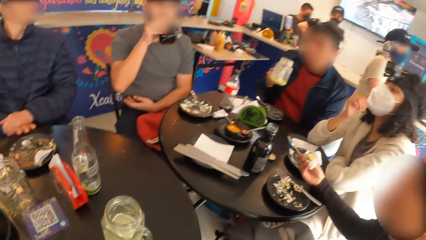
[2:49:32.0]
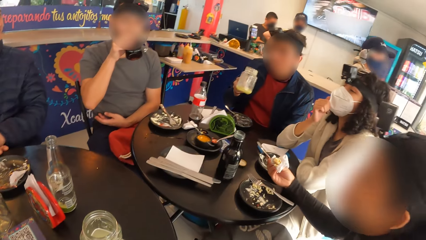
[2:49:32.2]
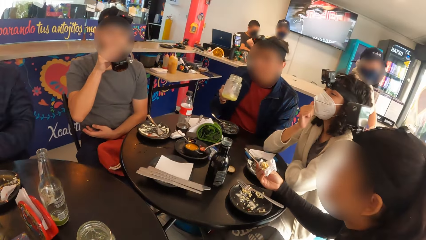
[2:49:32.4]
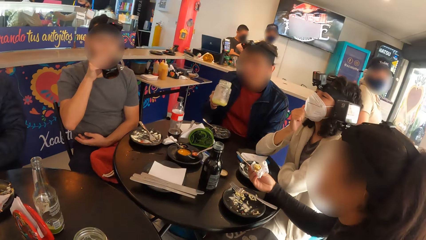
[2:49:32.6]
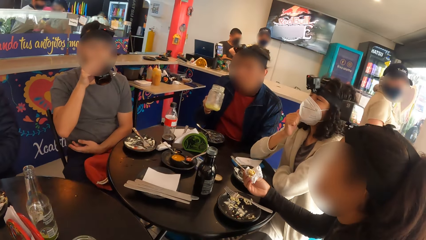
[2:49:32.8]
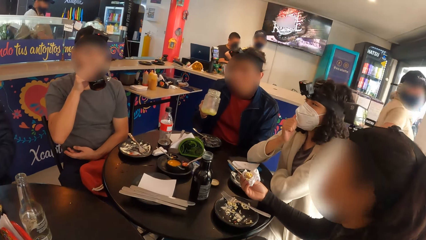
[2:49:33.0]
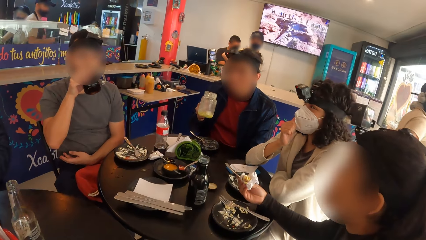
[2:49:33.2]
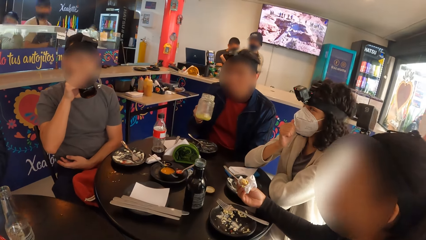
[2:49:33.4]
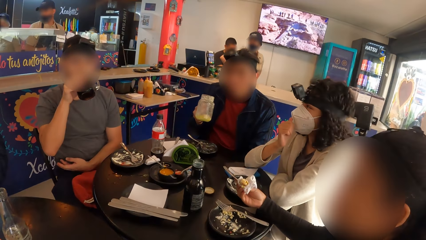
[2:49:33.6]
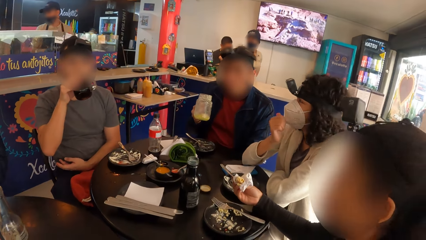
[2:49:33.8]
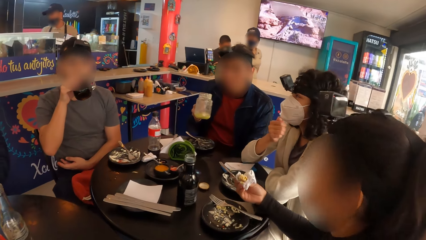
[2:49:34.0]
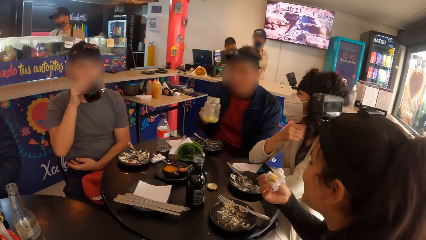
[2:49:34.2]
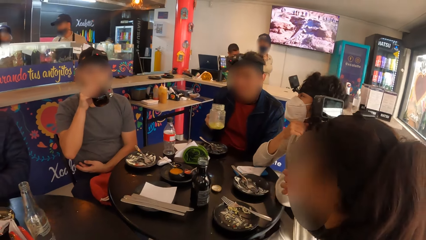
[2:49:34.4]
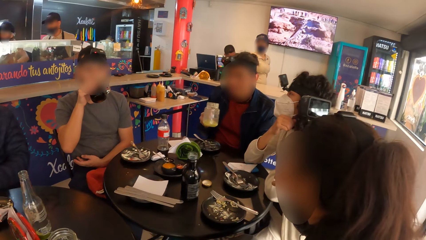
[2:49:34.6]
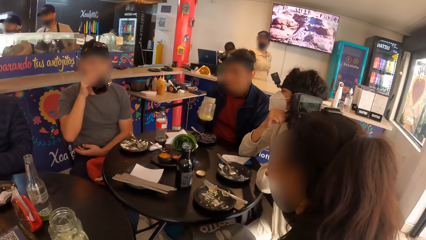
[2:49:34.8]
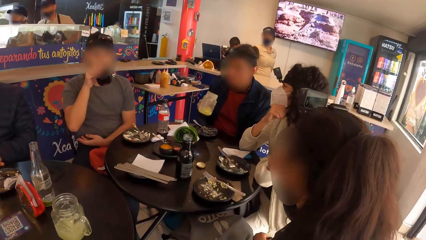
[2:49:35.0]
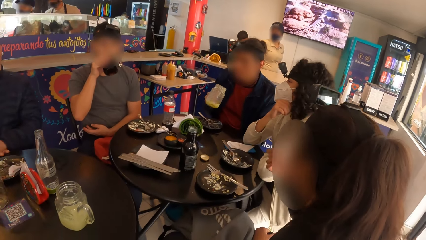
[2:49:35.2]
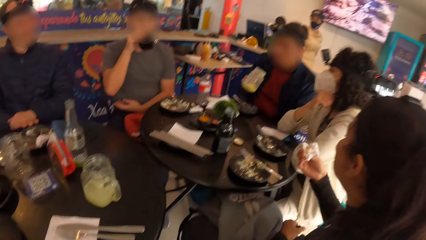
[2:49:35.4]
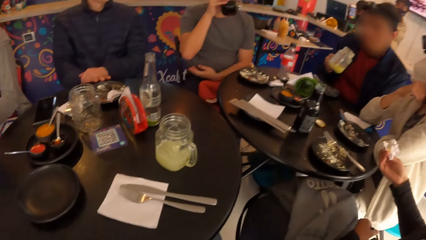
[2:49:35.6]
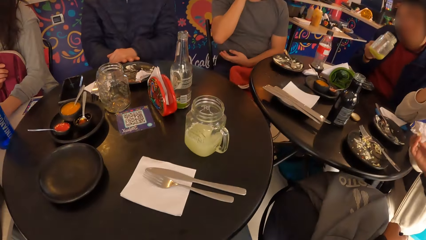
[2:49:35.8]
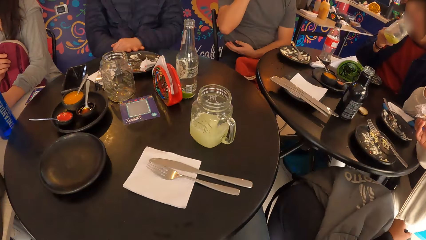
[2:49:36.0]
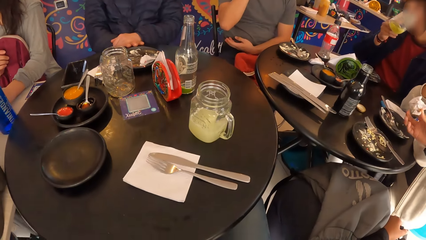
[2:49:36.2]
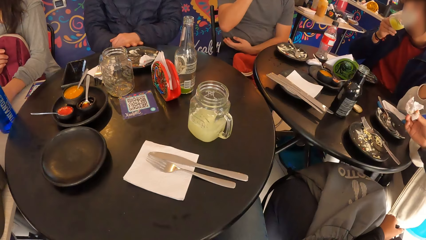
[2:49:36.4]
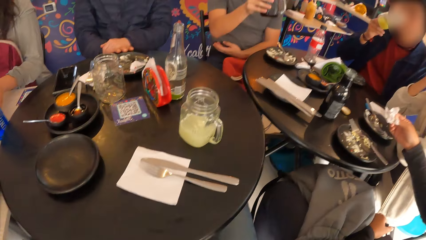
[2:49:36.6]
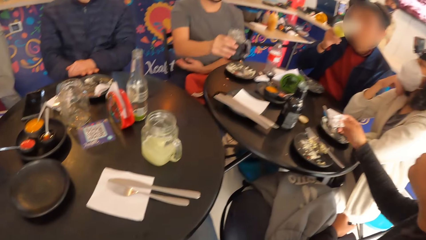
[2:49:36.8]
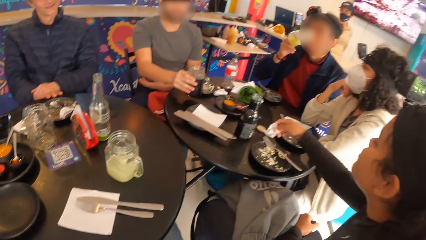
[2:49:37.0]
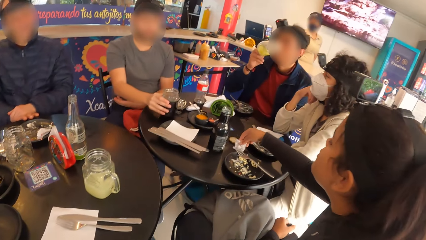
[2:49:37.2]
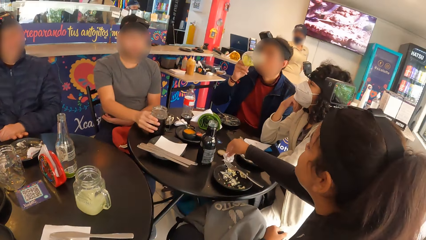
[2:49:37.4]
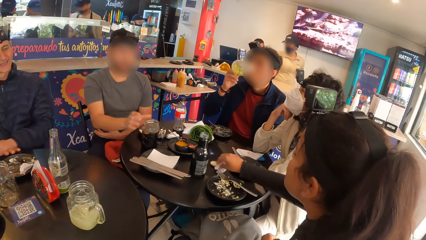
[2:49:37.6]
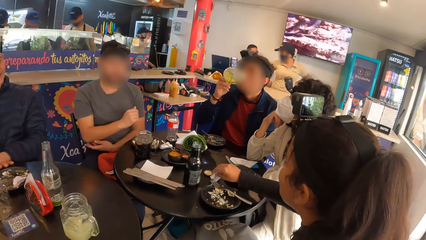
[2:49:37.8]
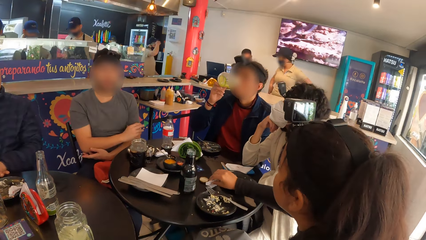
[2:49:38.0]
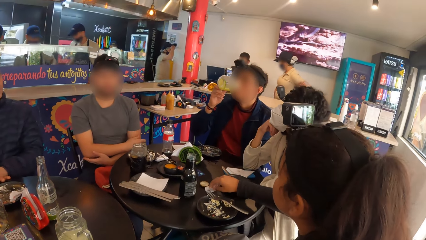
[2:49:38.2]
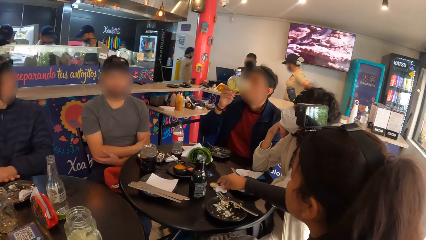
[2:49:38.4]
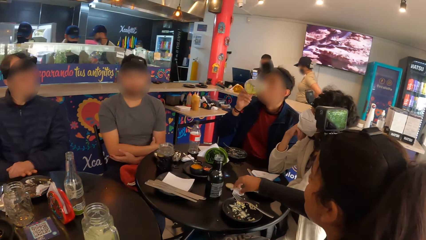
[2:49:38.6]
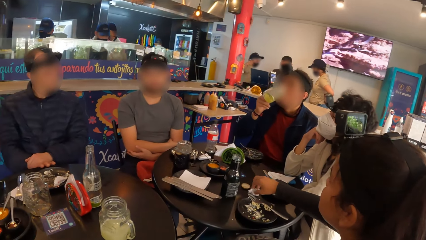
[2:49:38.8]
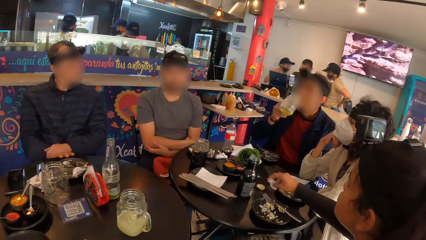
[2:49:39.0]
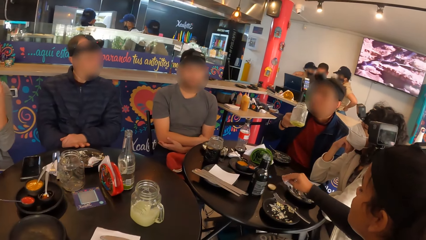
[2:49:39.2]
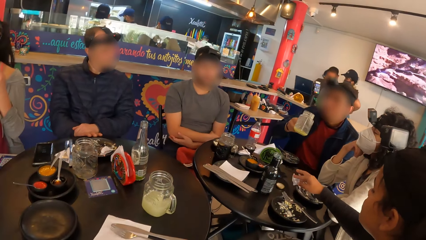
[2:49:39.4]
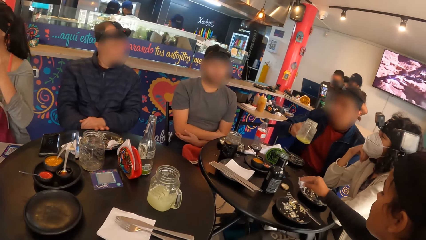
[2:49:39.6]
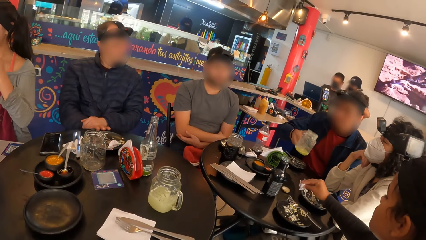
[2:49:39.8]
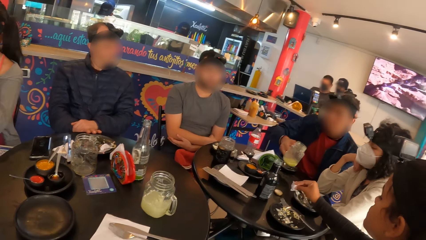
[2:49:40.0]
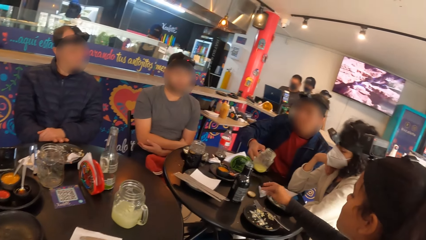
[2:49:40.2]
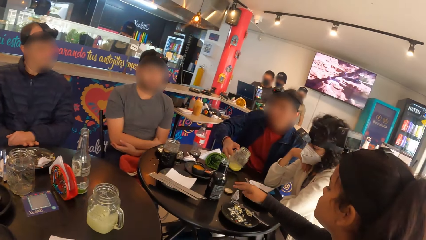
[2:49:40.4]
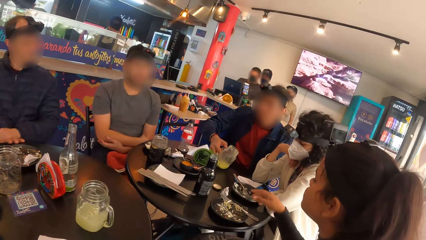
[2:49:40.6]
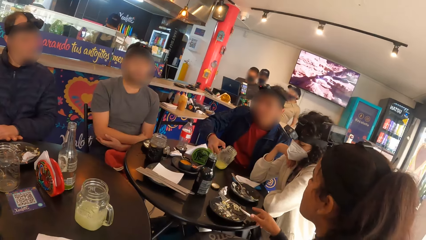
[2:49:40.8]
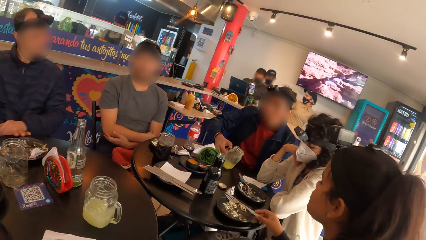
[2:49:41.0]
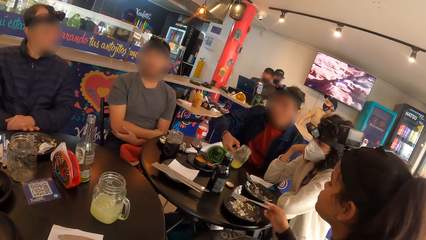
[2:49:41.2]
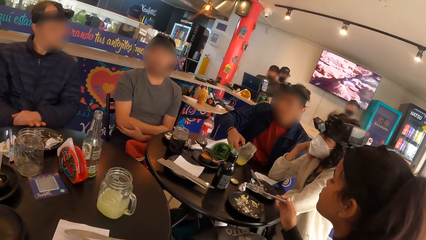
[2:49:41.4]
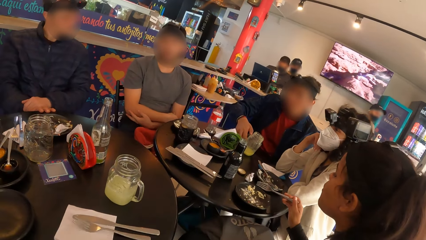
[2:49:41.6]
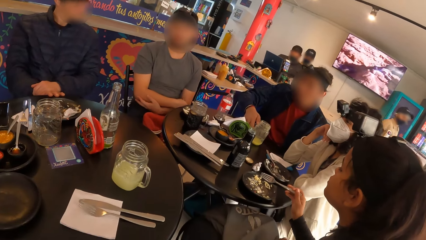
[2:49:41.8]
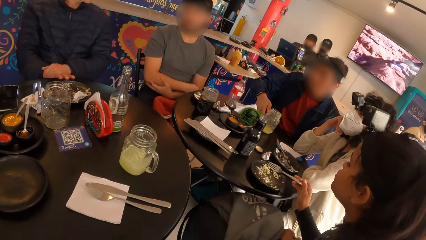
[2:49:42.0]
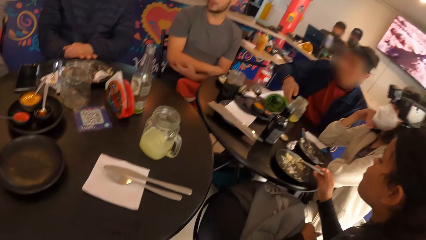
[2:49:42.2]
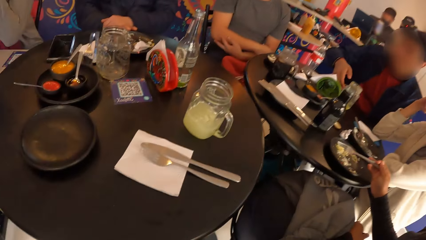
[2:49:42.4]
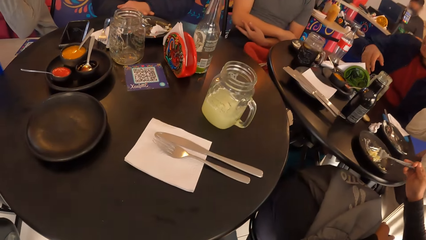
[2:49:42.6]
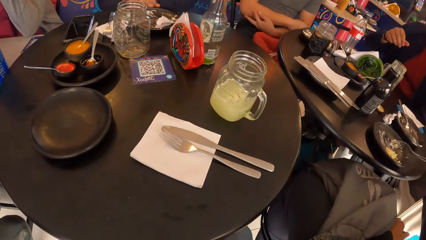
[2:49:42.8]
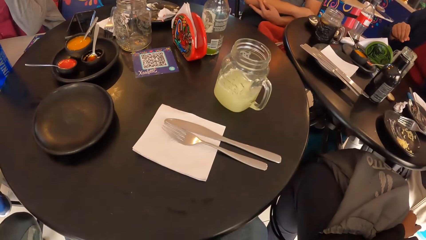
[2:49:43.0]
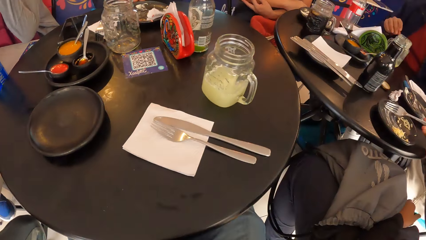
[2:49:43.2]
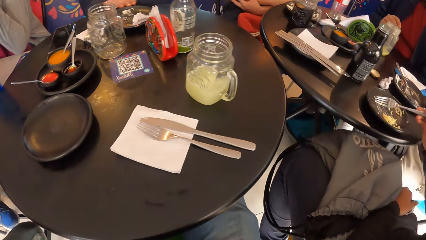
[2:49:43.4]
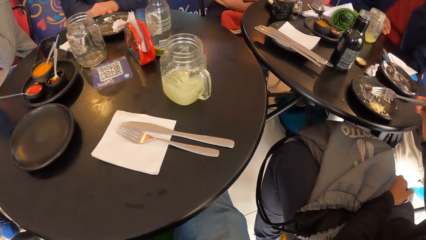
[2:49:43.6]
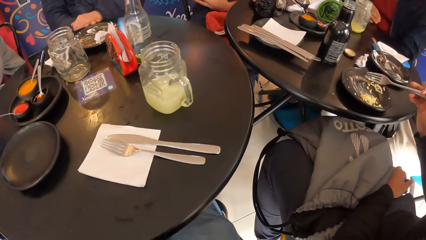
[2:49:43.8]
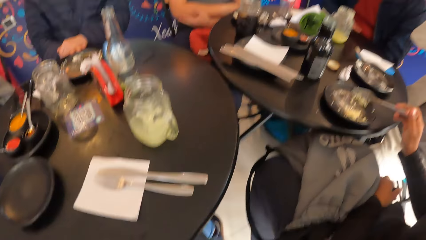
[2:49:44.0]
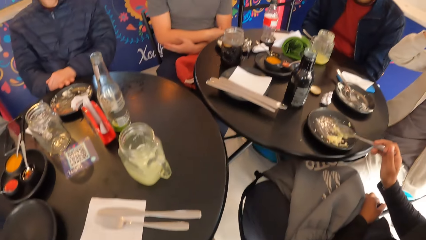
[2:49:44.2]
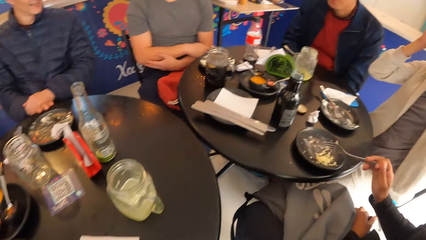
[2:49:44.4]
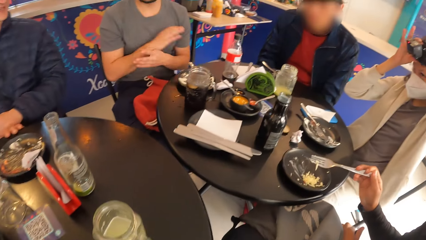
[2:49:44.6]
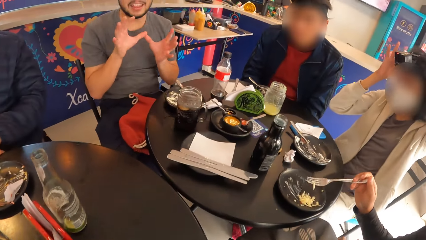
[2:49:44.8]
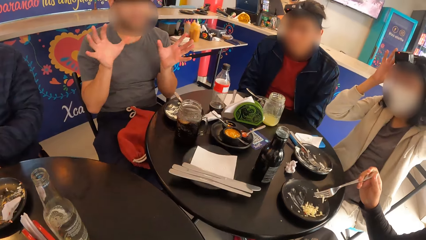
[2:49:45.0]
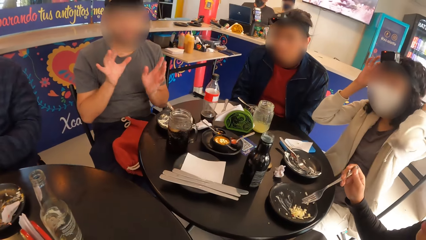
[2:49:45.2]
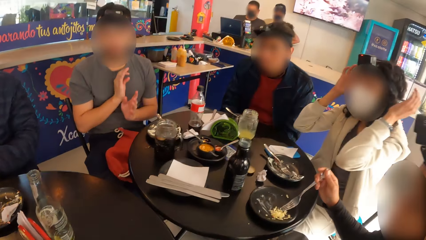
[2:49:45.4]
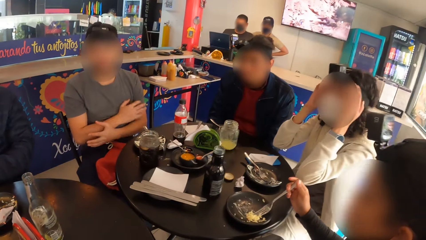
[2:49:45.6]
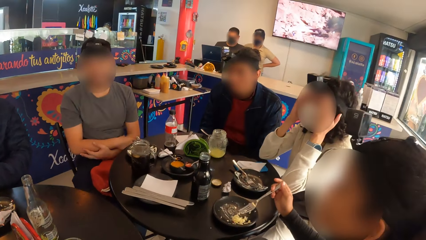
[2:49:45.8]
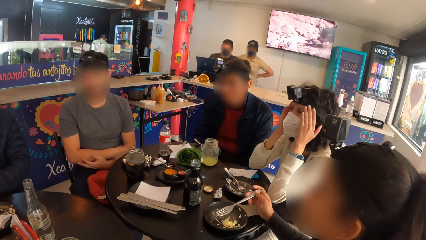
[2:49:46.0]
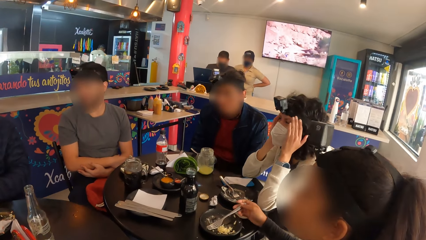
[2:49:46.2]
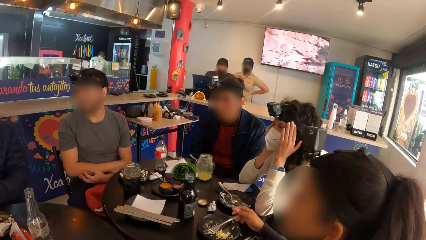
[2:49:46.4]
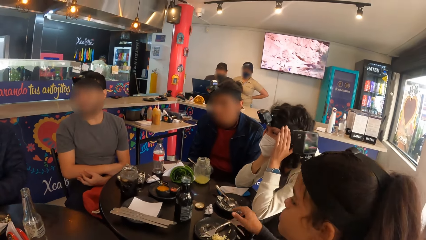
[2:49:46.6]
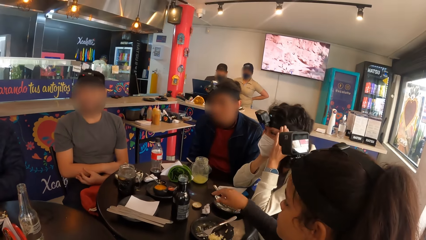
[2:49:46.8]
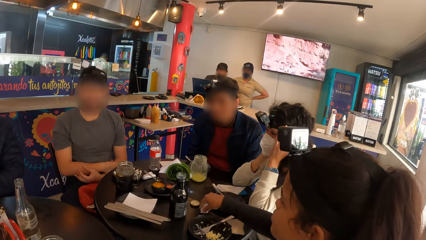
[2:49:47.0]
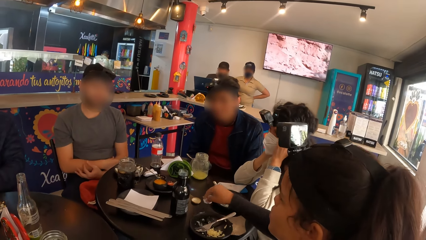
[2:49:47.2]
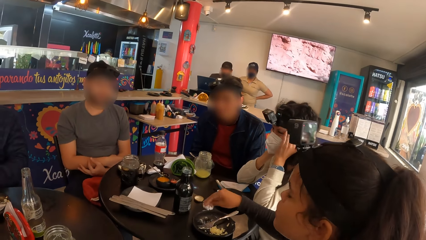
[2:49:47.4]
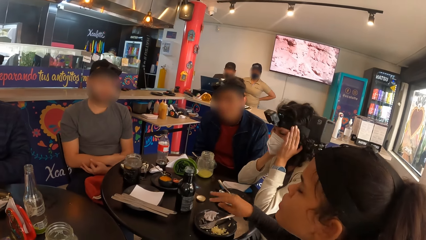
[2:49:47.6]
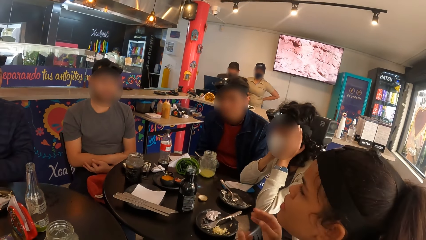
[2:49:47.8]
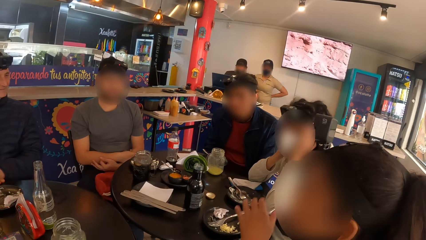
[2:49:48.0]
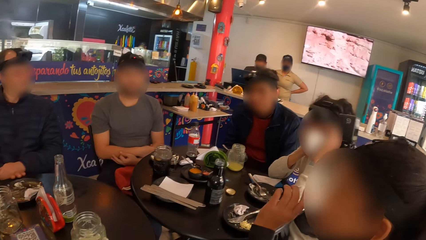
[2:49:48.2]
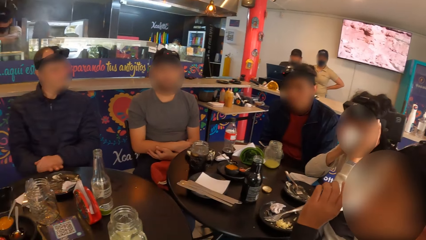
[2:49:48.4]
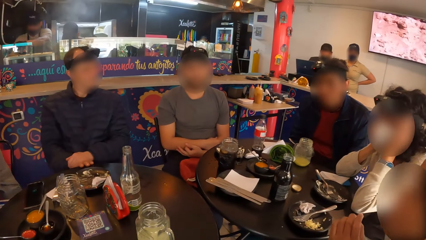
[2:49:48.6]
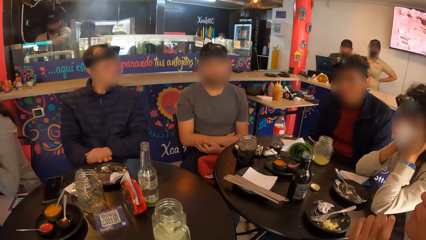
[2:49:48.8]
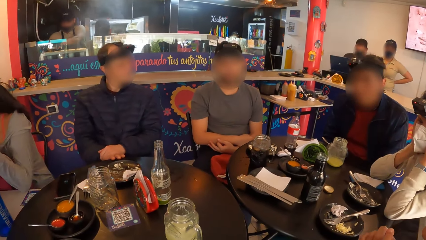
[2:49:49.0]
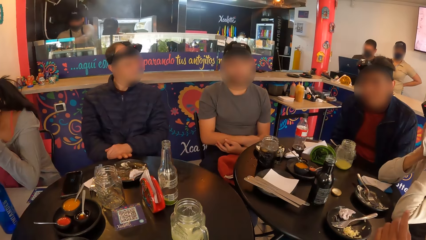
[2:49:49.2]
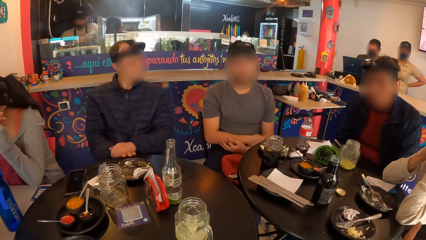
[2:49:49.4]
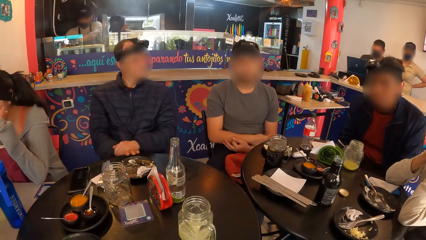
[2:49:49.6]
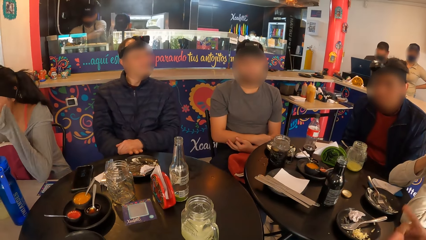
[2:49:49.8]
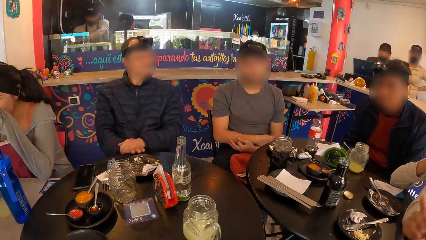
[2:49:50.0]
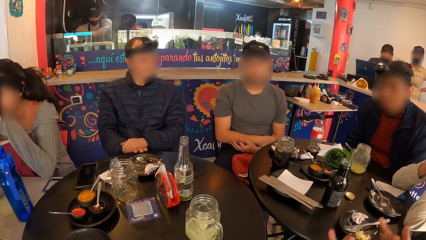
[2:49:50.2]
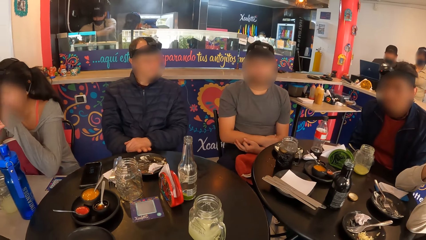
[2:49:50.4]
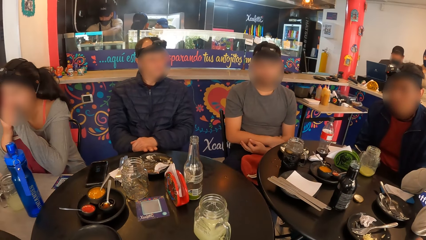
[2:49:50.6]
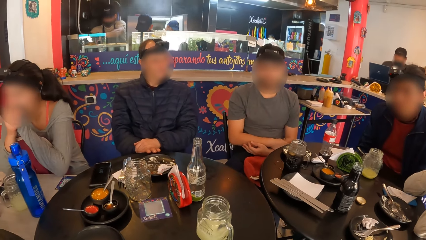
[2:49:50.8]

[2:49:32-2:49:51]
A man holds the jar of juice with his right hand. A woman eats the snack with the serviette in her right hand. Another man drinks the juice from the jar of juice in his right hand. The woman wipes her right hand with the serviette in her right hand. The other man drops the jar of juice on the table with his right hand. The first man drops the jar of juice on the table with his right hand. The woman drops the serviette on the table with her right hand, and picks the fork from the plate with her right hand. The other man interacts with the group of people. The woman drops the fork on the plate with her right hand, picks the serviette on the table with her right hand, drops the serviette in the plate with her right hand, and interacts with the group of people.
